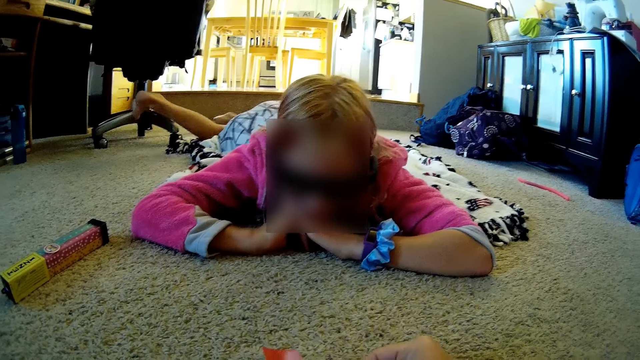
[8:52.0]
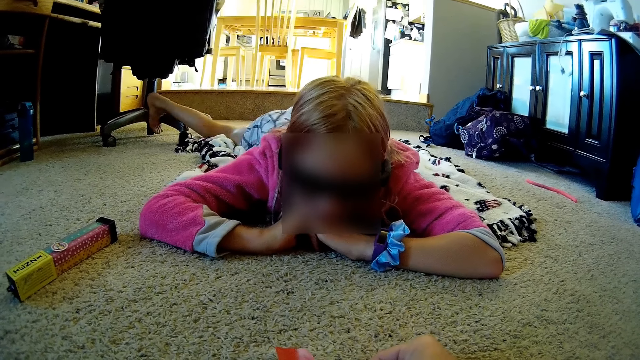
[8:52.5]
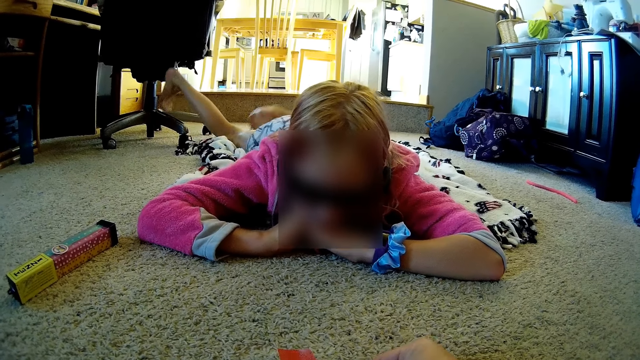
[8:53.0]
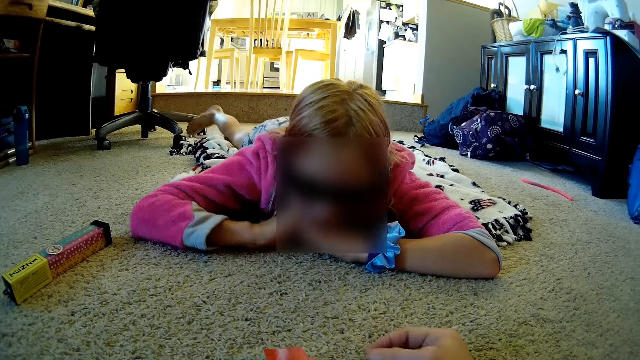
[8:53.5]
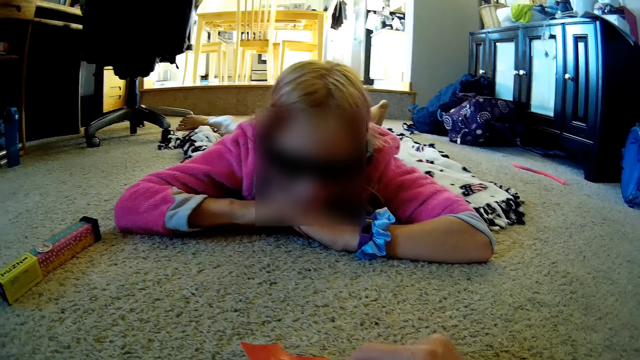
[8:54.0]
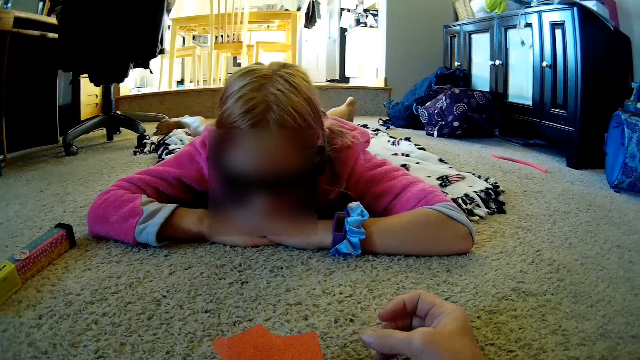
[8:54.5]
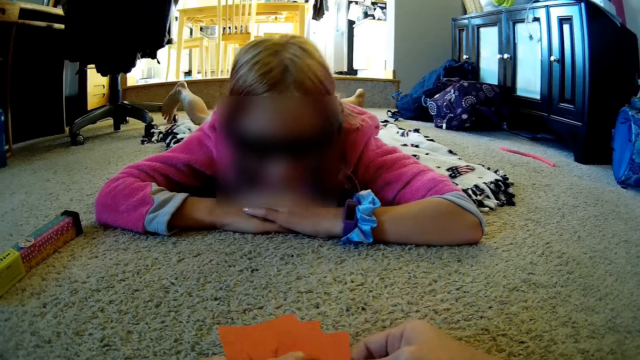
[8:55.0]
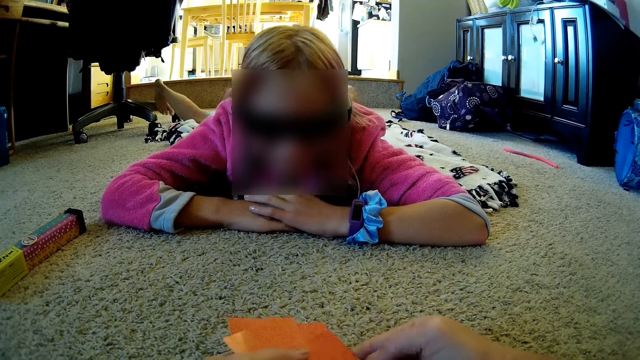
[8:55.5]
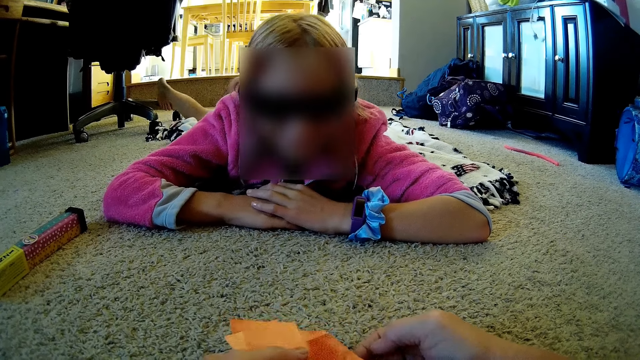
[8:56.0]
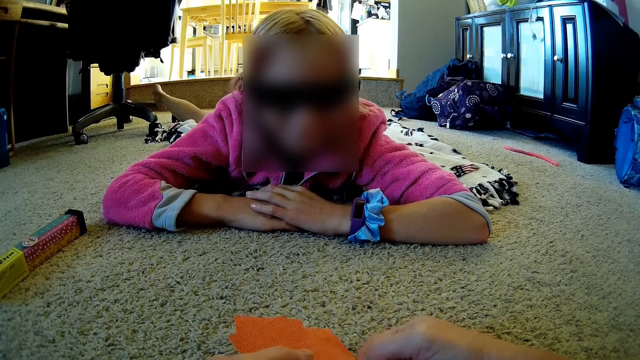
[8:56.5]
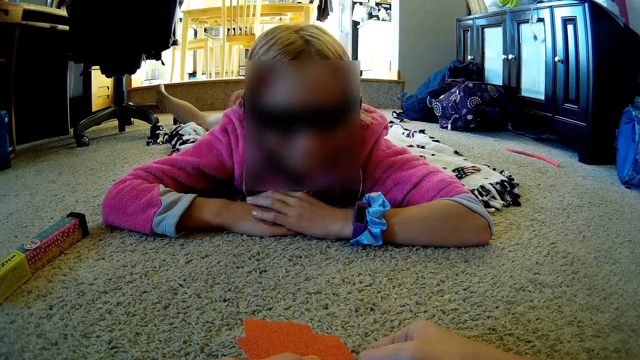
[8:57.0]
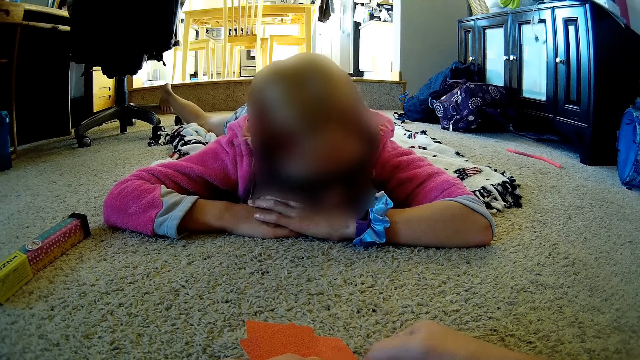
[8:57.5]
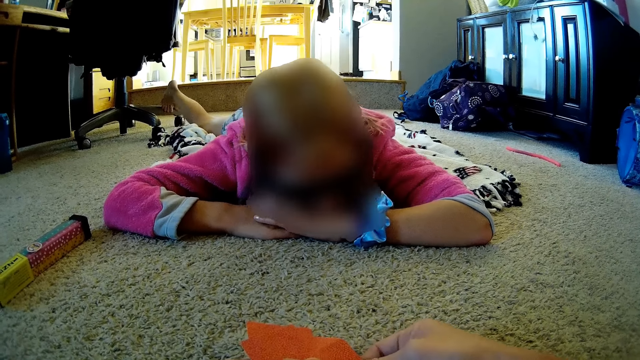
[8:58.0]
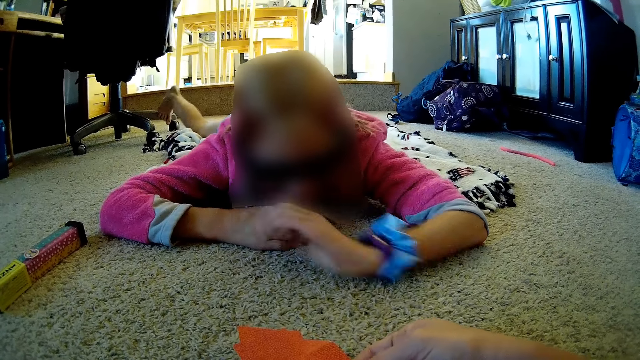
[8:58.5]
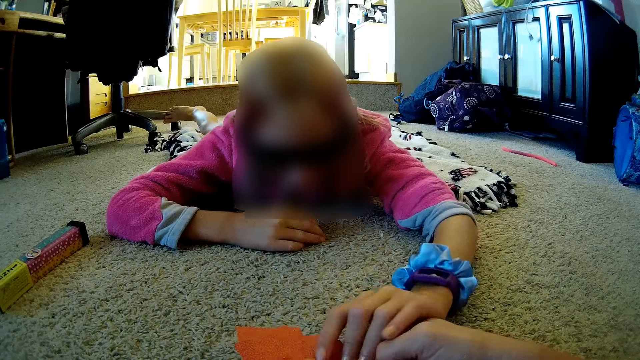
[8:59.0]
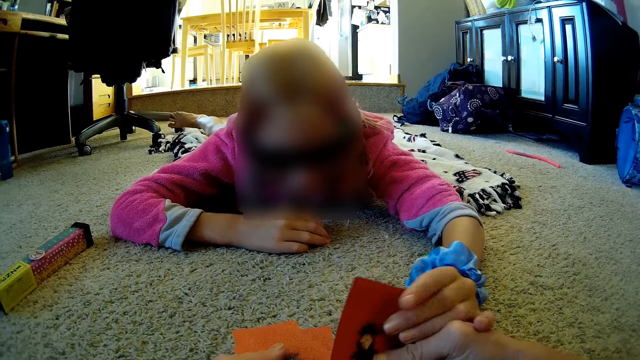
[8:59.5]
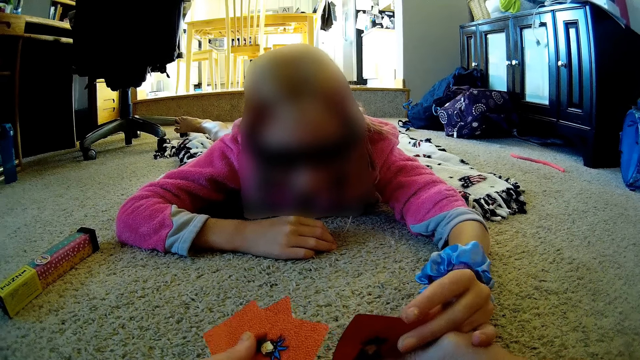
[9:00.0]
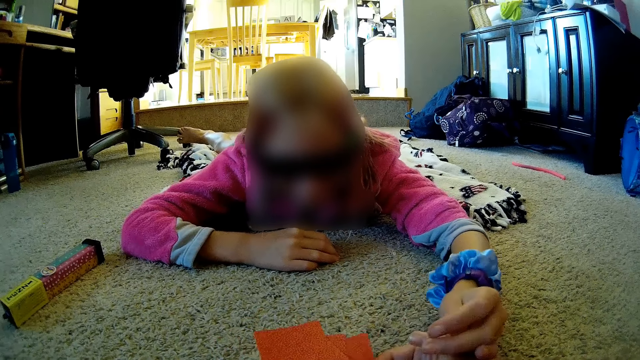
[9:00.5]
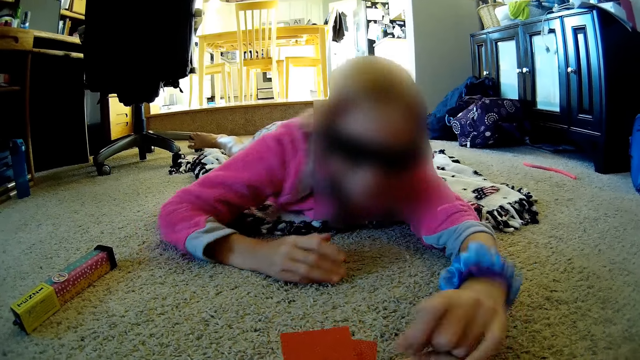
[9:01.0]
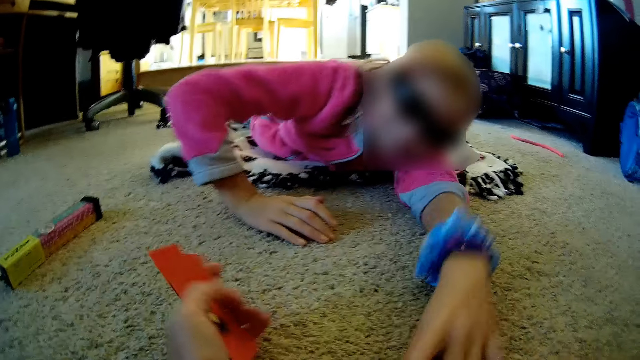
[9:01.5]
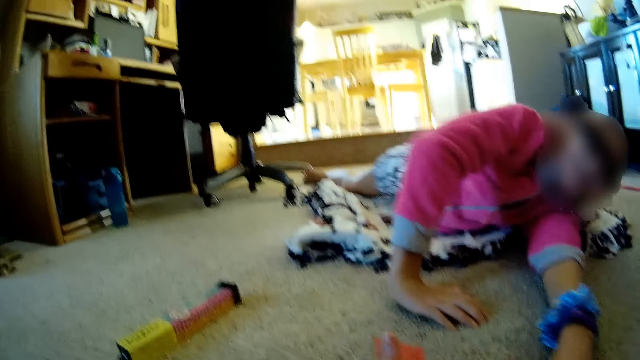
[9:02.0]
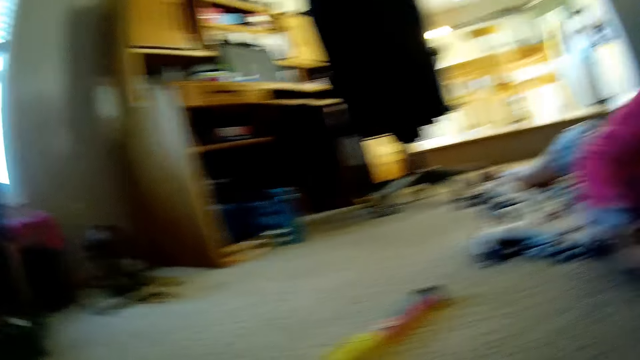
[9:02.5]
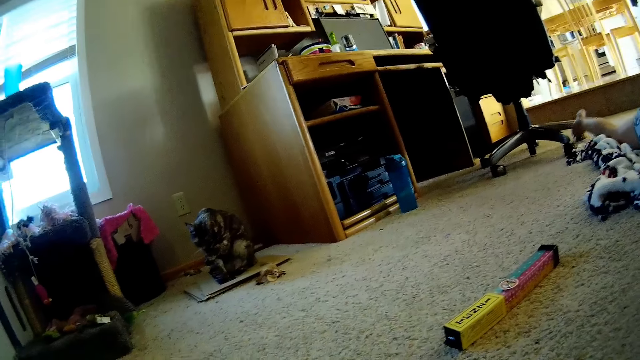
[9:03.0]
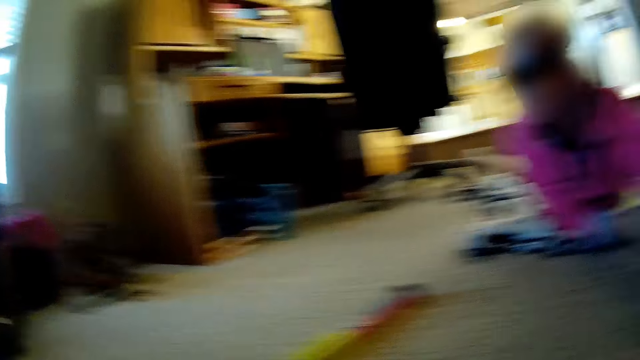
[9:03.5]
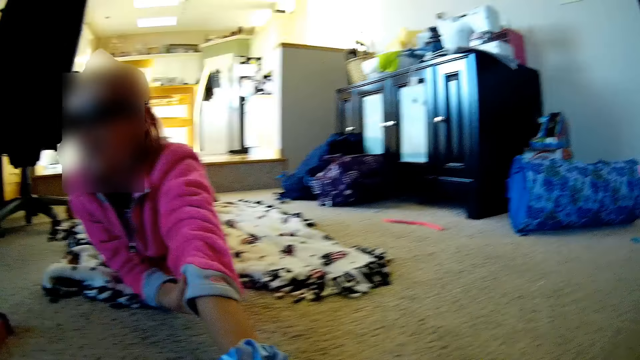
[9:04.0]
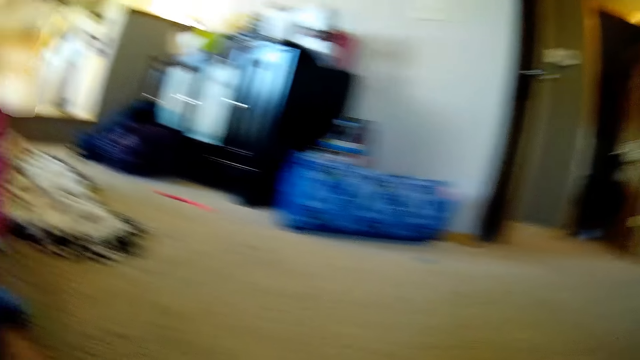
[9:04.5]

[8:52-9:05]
The camera wearer looks at the cards. A lady holds a card. The lady rolls to the side. The camera wearer dialogues with the lady.

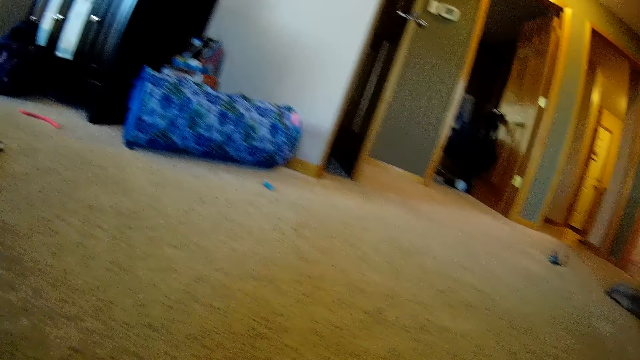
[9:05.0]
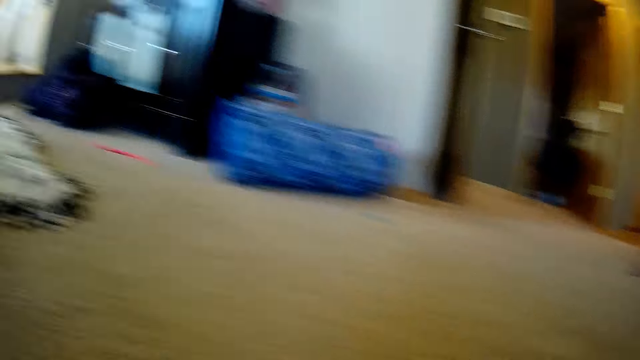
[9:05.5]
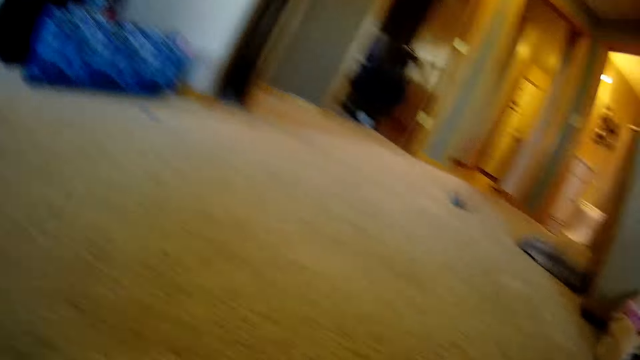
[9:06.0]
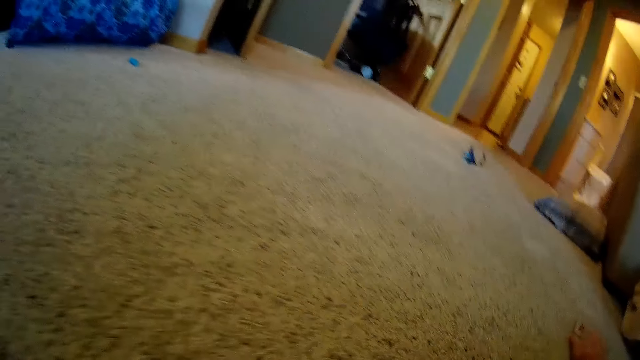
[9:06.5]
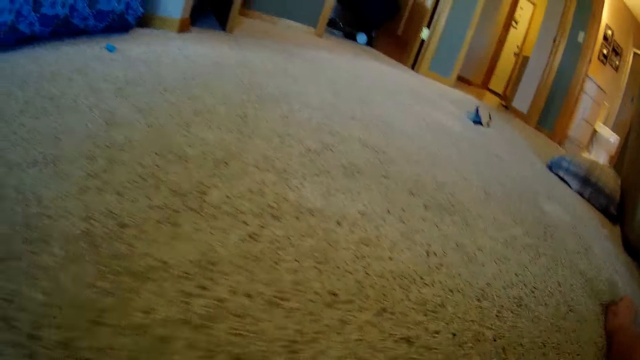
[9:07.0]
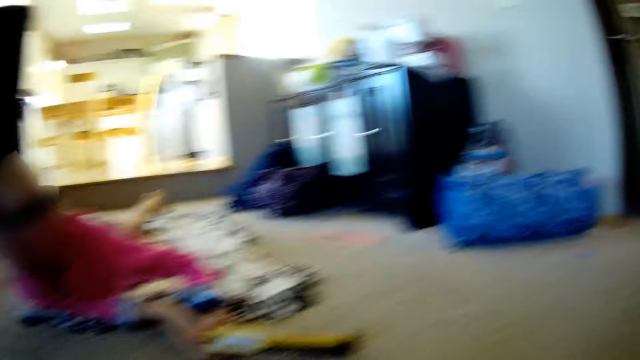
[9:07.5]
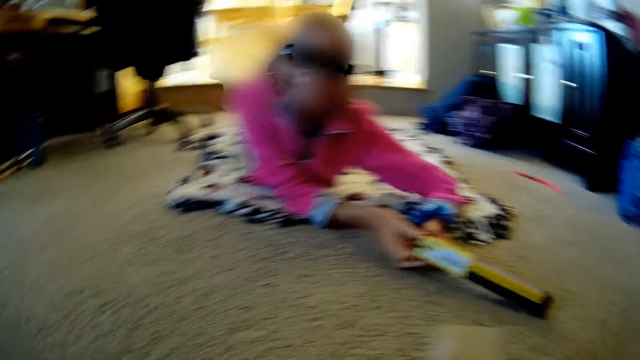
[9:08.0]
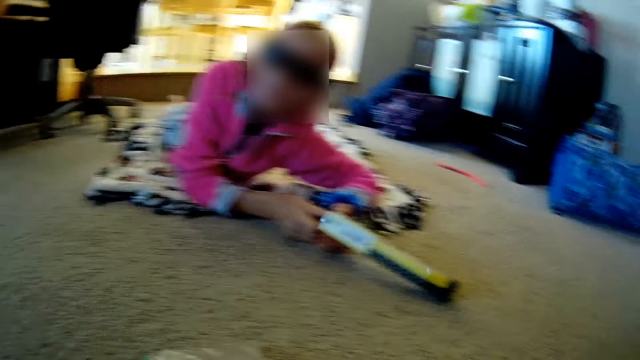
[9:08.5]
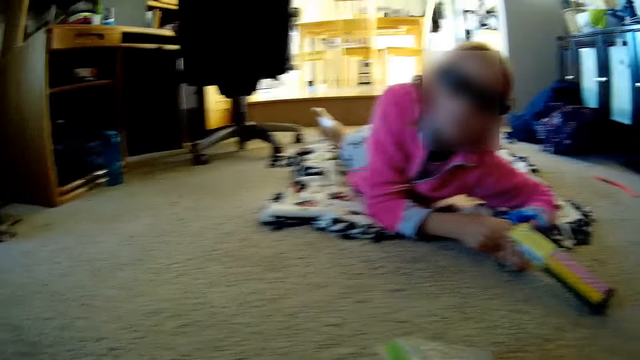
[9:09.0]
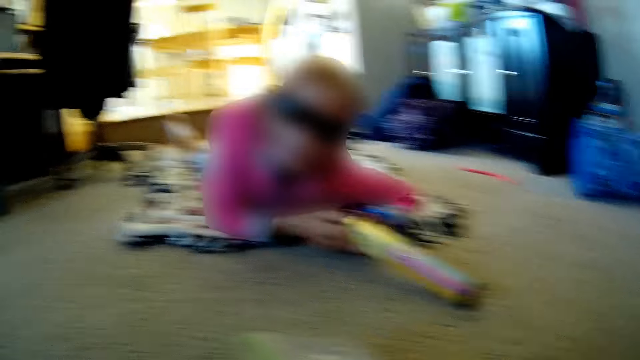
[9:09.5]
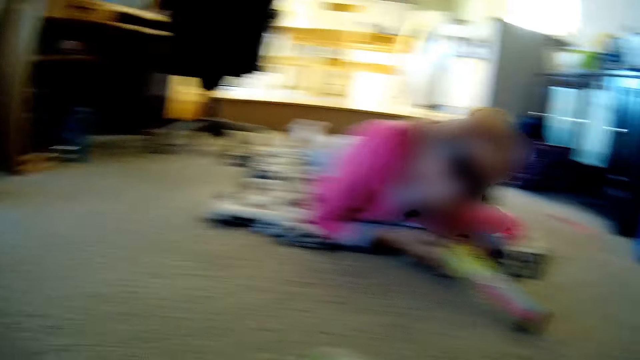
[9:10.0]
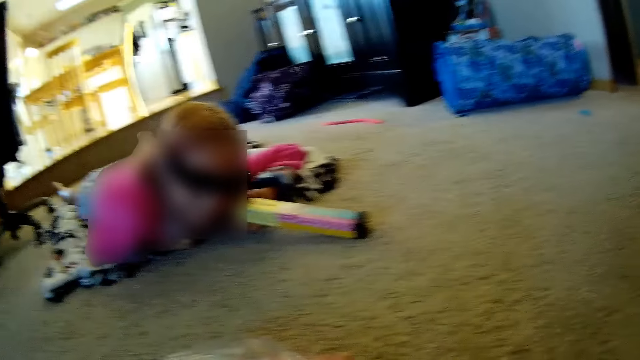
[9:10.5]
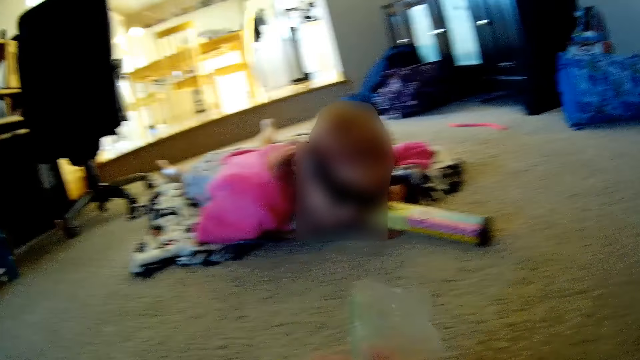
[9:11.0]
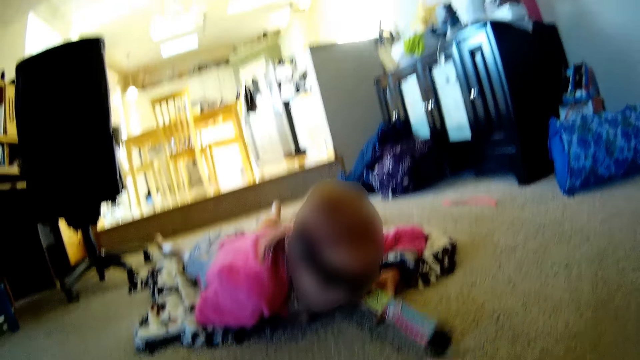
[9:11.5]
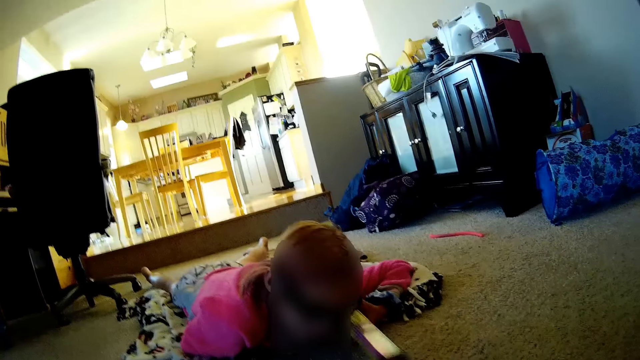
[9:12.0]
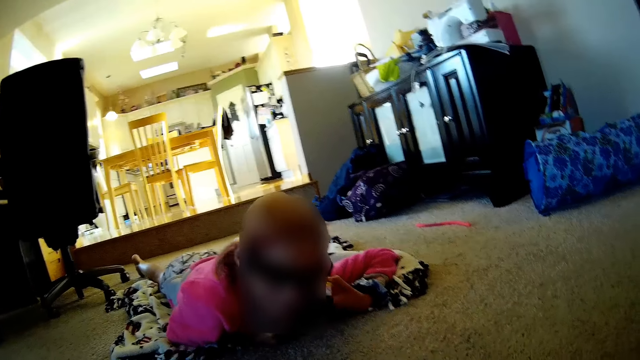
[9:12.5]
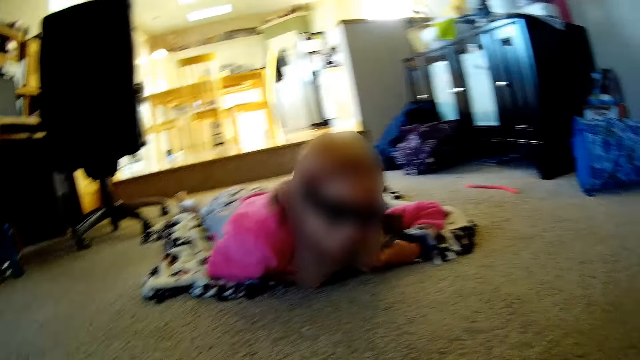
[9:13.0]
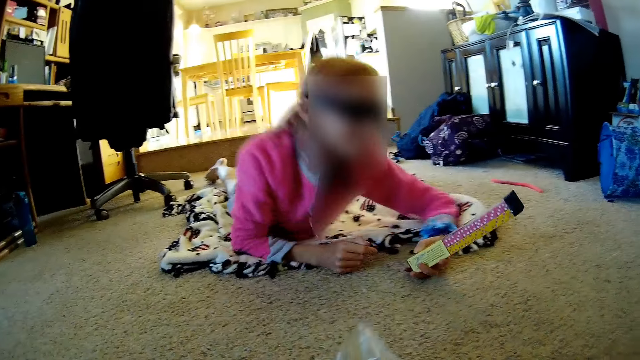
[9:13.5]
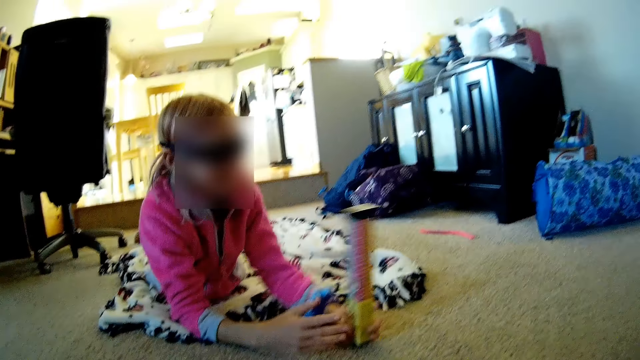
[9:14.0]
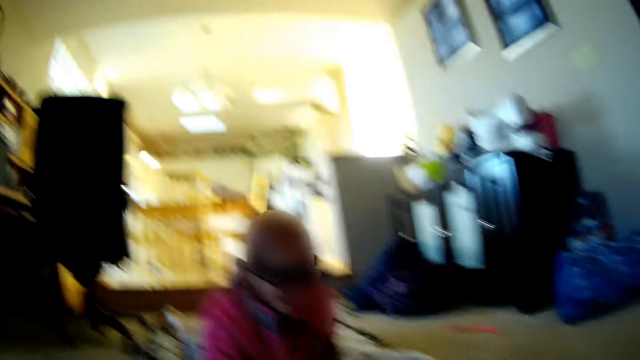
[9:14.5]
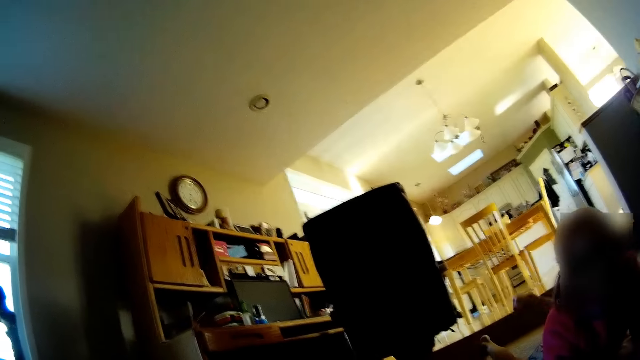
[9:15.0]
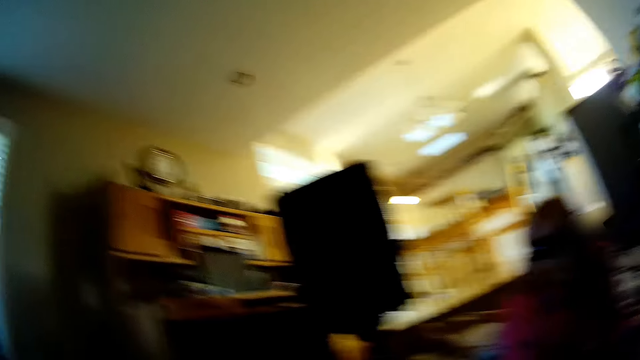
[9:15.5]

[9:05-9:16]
The camera wearer looks around the house. They pick up a paper on the side. The lady holds the box. The camera wearer puts the cards in the paper.
